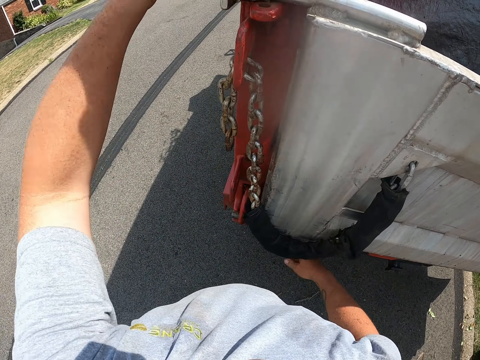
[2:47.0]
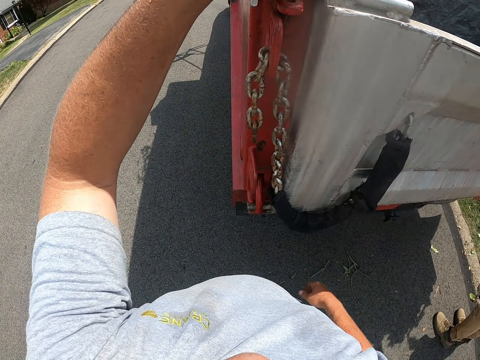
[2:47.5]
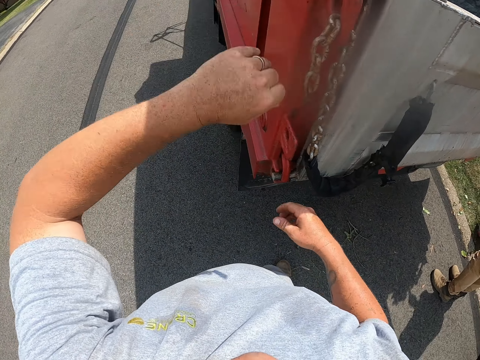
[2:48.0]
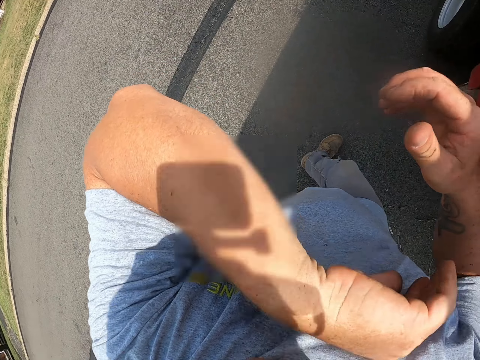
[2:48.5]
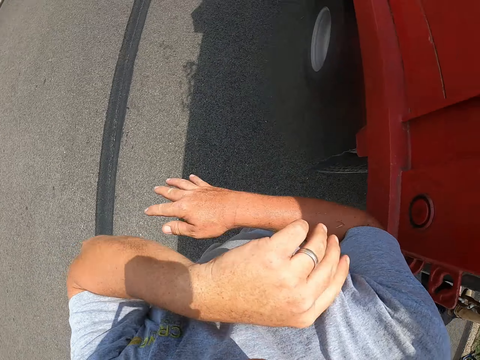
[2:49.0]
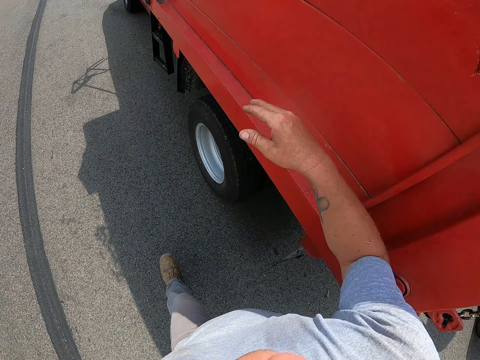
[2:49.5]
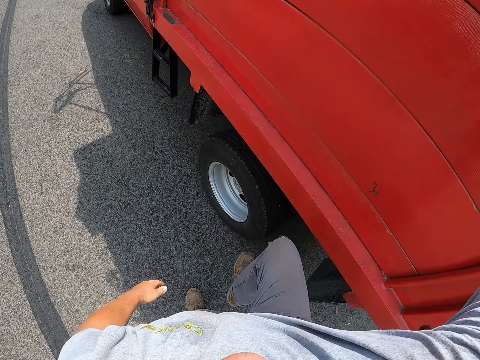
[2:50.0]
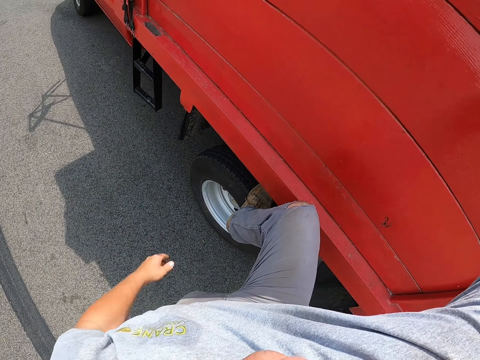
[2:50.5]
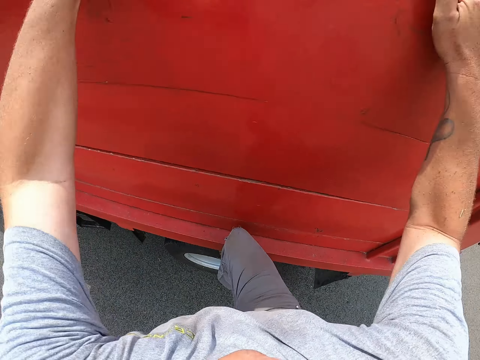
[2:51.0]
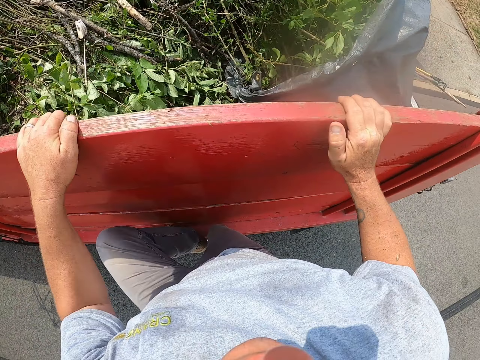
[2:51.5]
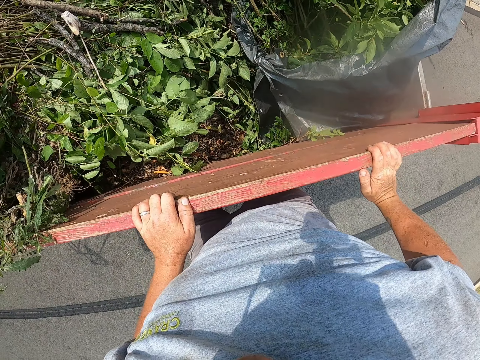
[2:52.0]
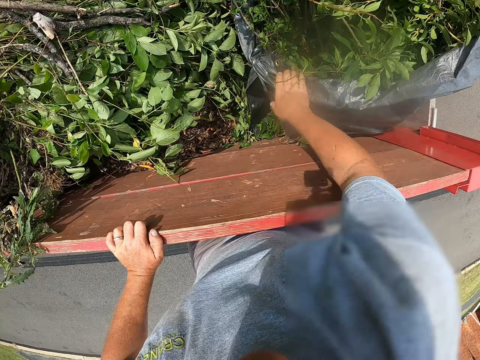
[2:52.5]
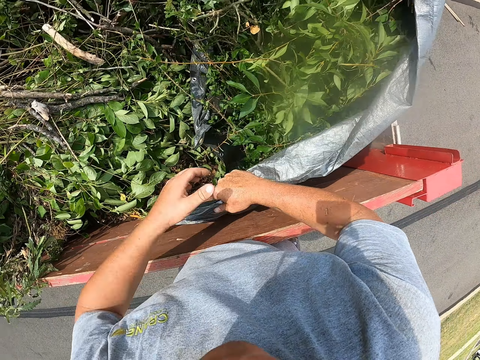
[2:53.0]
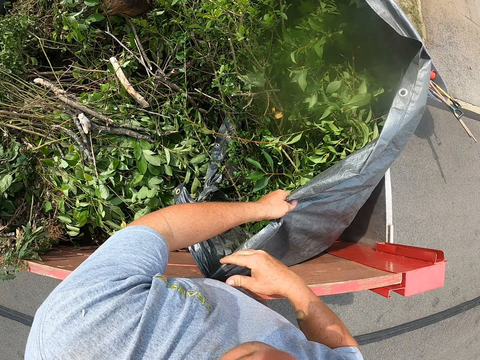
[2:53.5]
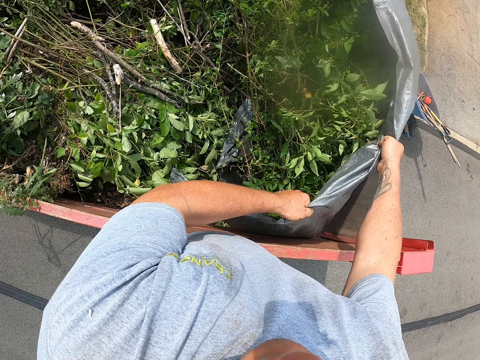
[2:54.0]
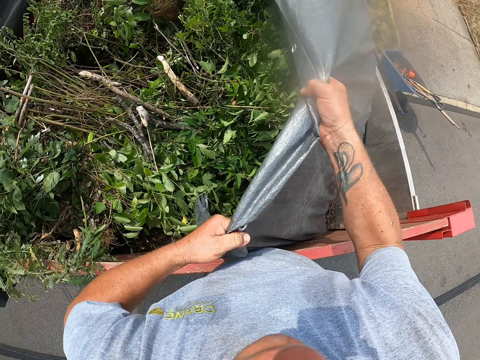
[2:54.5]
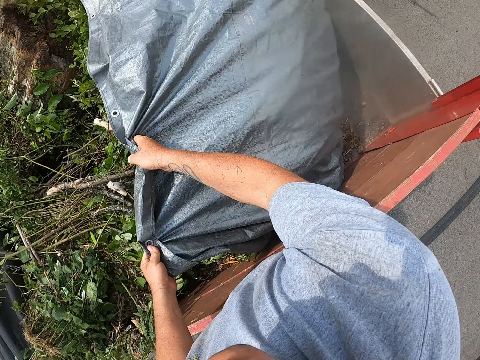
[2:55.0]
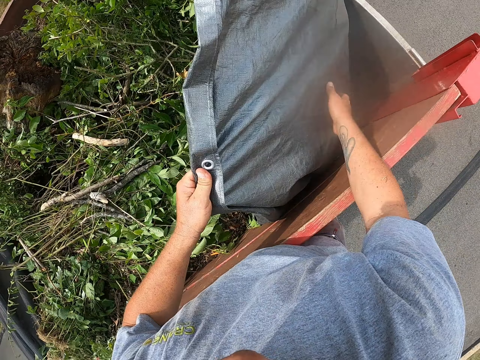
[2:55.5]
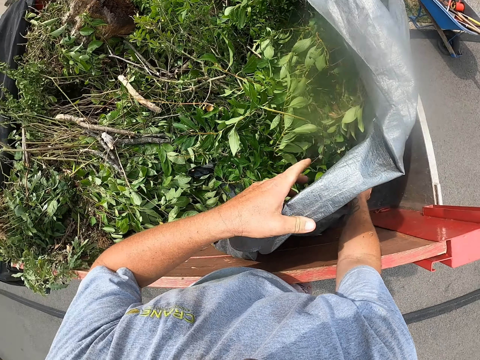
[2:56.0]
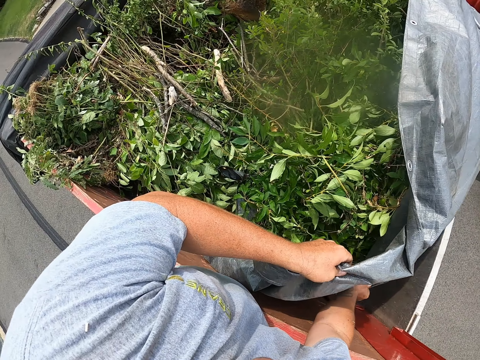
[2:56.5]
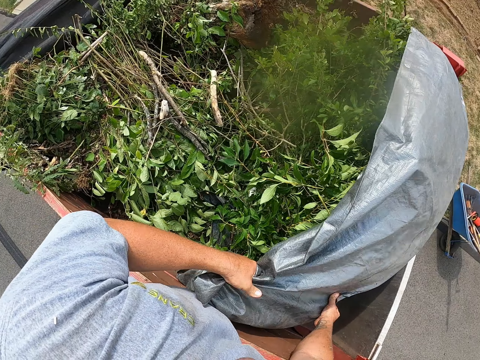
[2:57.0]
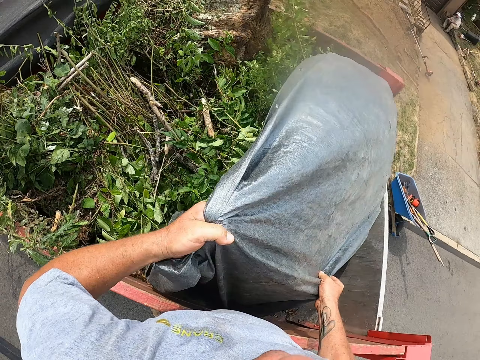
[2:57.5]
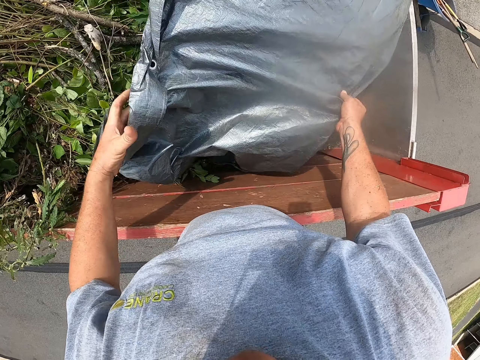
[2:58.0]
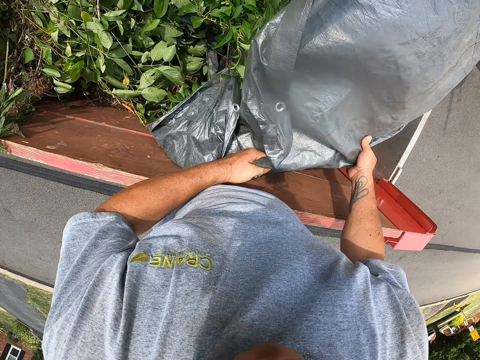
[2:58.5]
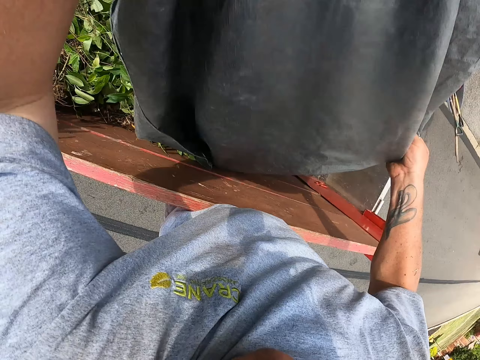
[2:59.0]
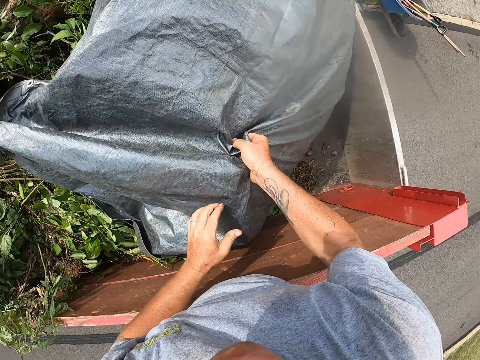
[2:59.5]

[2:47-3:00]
The camera wearer walks around. They touch something. They hang on the vehicle. They climb on the truck. They remove the paper from the branches. They hold a polythene bag. They pour out cut trees in the truck. They pull out the polythene bag.

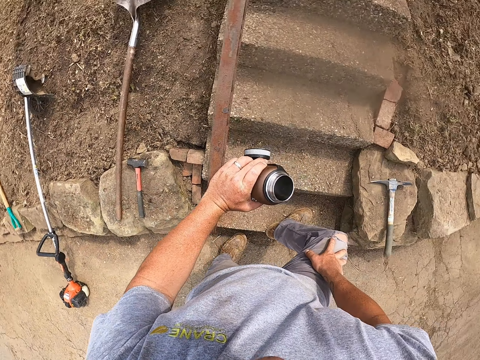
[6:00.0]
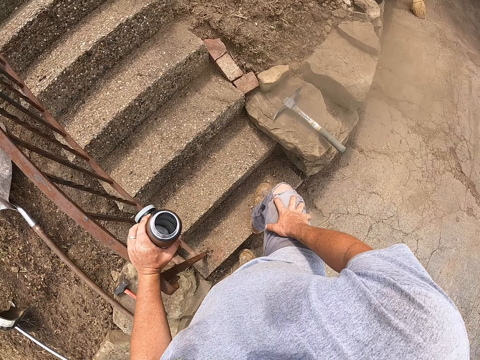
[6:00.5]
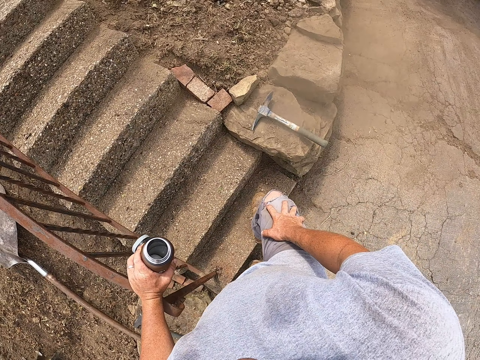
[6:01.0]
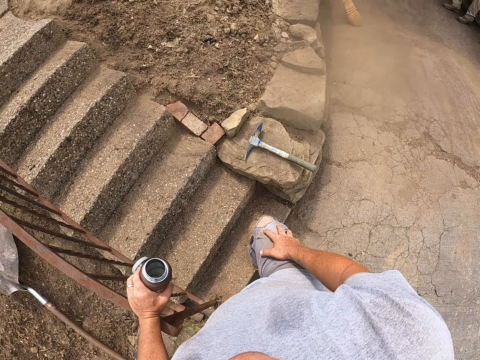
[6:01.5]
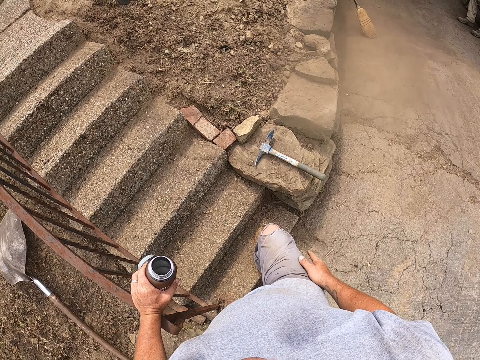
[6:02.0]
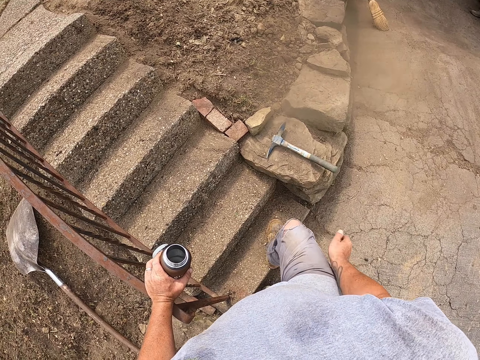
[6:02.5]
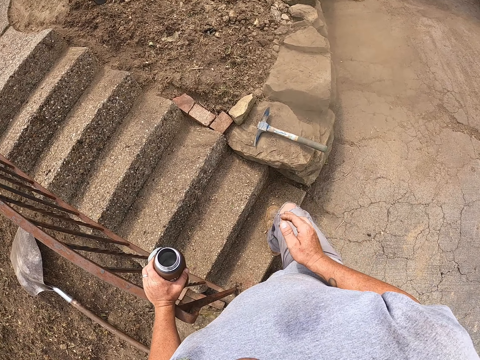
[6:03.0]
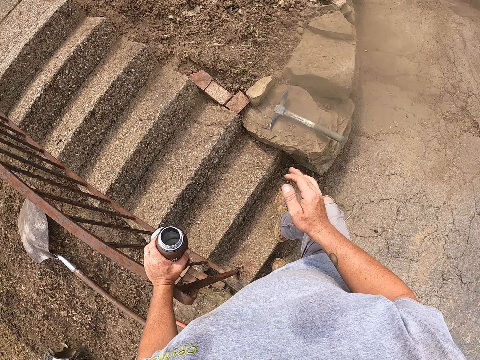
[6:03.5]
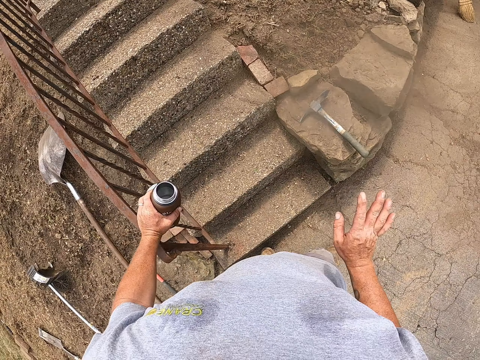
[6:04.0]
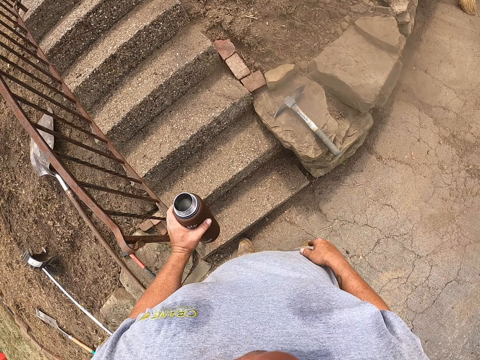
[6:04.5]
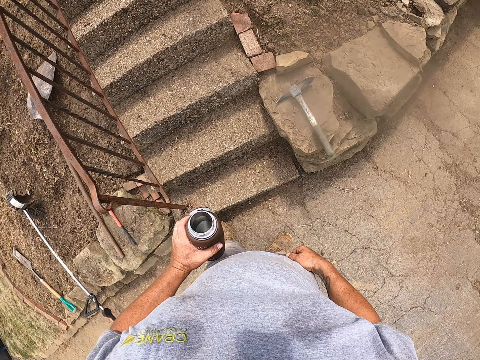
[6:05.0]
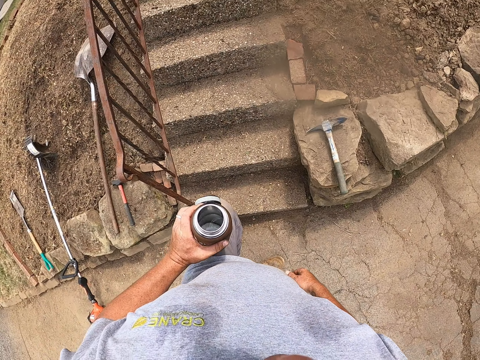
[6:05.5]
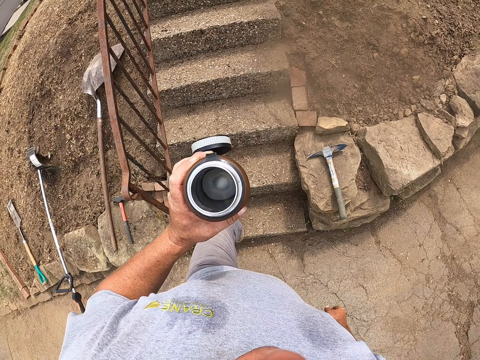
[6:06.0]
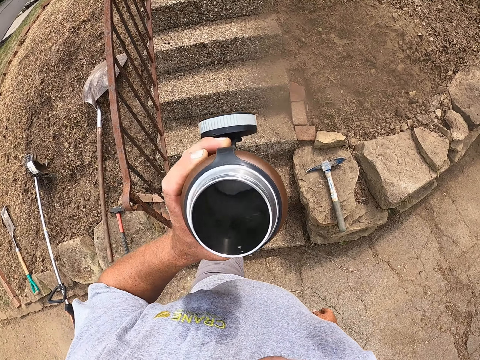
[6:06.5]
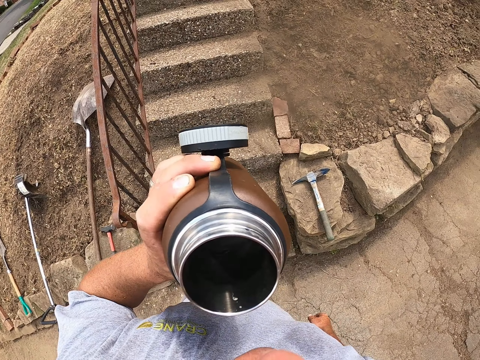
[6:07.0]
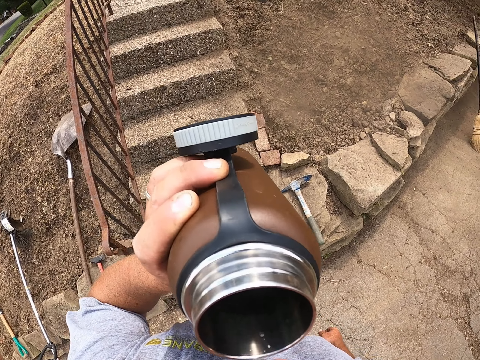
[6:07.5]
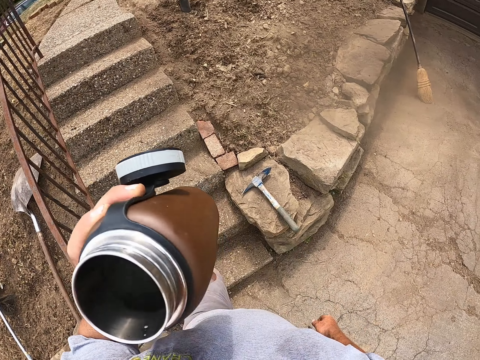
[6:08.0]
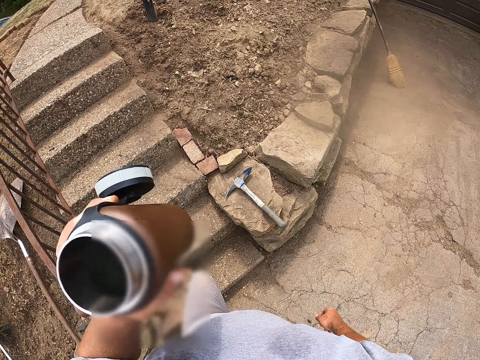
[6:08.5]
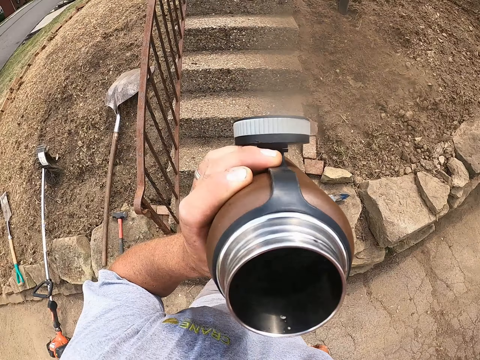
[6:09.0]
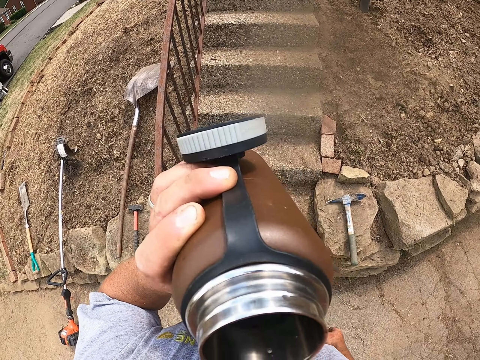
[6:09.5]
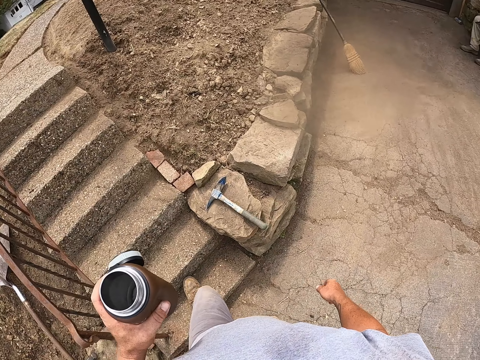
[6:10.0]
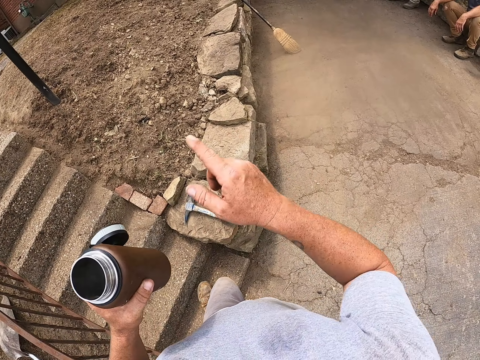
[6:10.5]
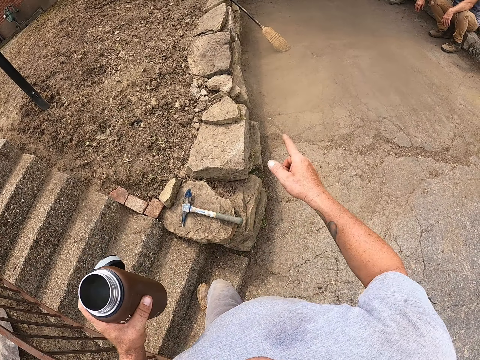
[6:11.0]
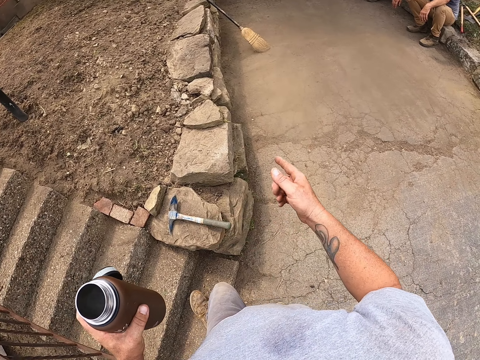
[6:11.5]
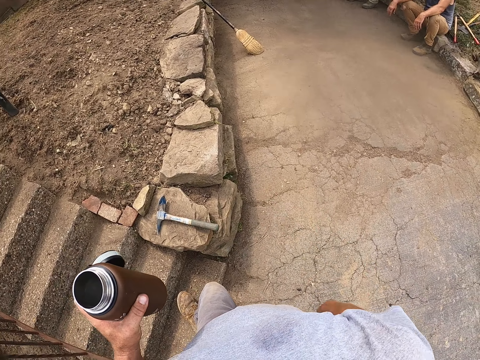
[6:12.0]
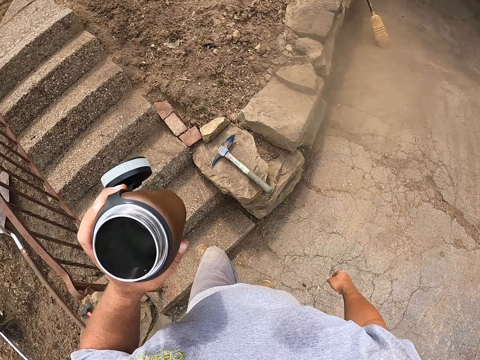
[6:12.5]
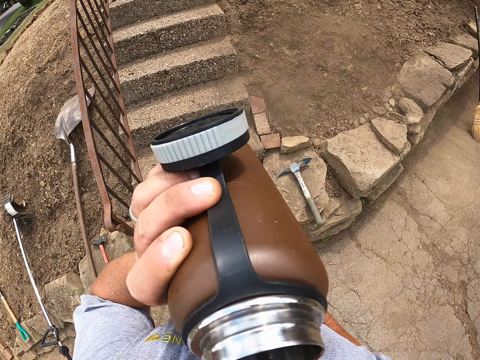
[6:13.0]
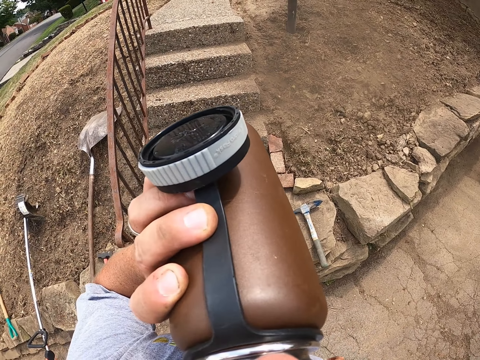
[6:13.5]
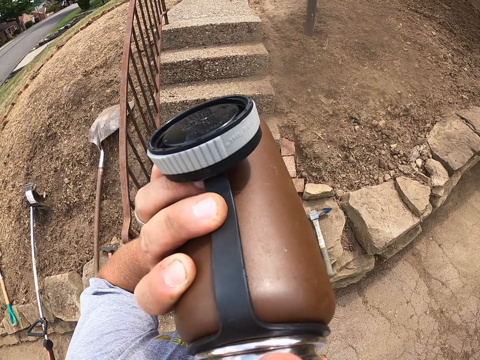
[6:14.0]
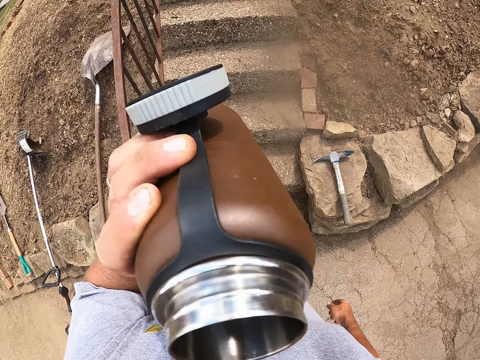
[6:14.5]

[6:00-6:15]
The camera wearer looks around. They move a hand, move a leg, move a hand and move a leg. They raise a bottle up. They drink water. They look around. They put the bottle down. They move a hand. They drink from the bottle.
